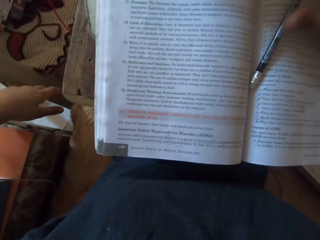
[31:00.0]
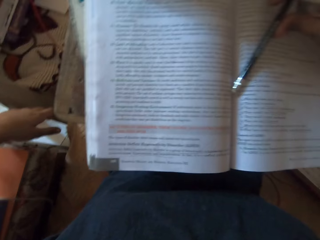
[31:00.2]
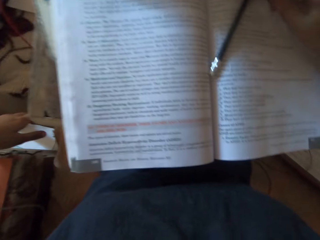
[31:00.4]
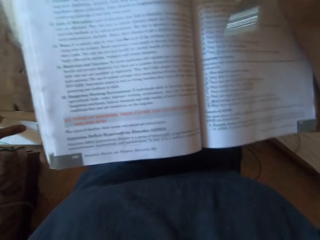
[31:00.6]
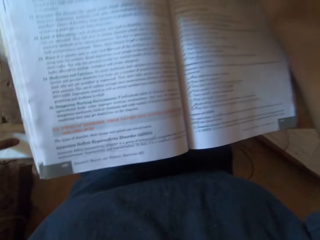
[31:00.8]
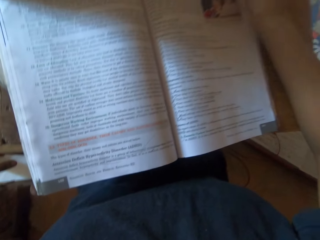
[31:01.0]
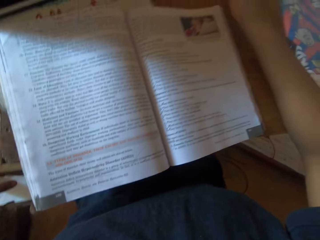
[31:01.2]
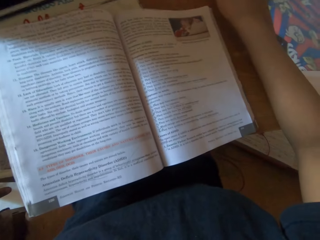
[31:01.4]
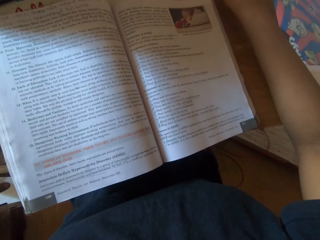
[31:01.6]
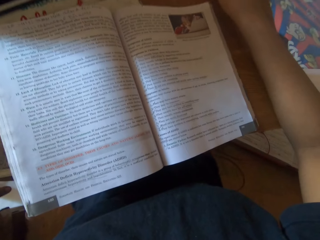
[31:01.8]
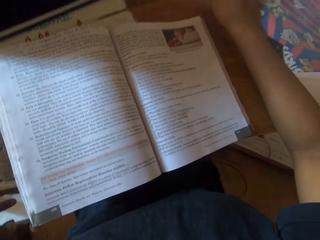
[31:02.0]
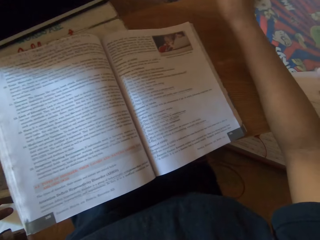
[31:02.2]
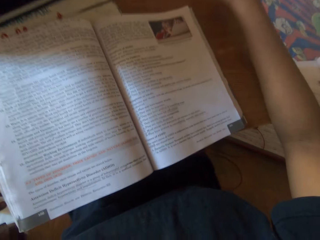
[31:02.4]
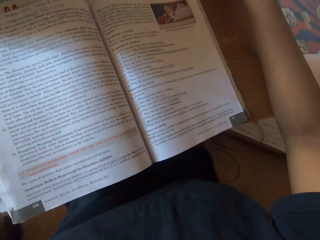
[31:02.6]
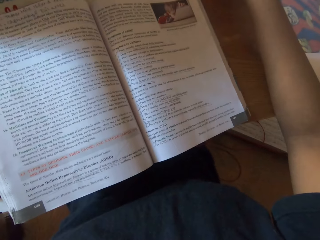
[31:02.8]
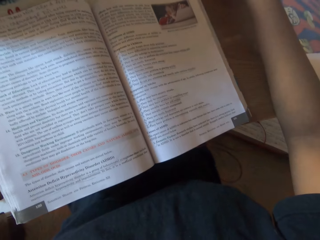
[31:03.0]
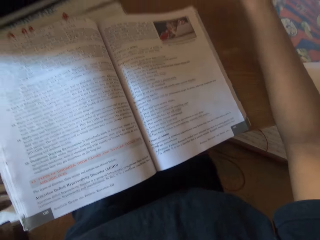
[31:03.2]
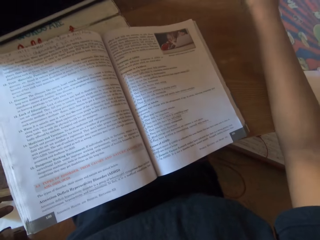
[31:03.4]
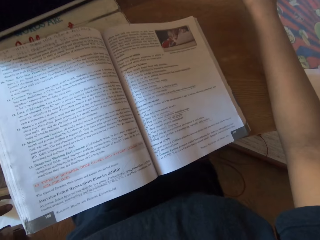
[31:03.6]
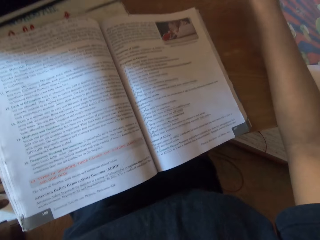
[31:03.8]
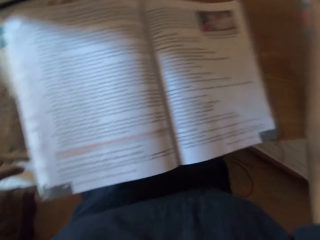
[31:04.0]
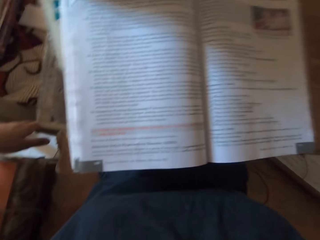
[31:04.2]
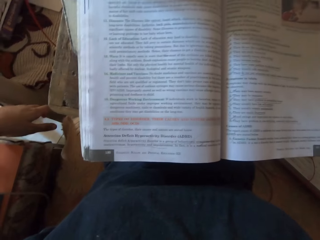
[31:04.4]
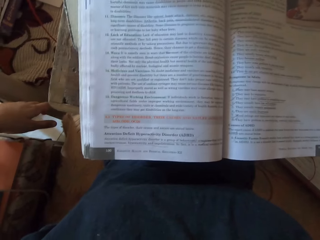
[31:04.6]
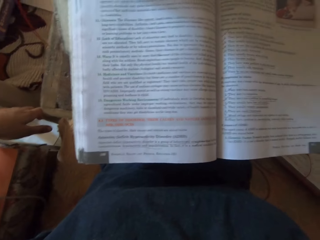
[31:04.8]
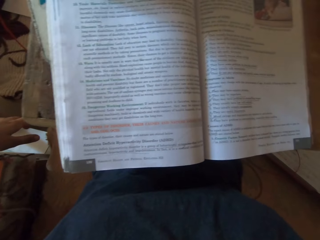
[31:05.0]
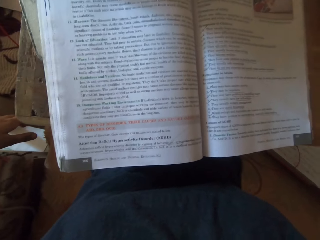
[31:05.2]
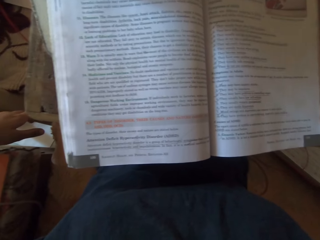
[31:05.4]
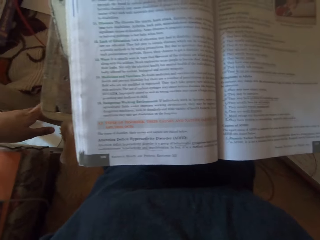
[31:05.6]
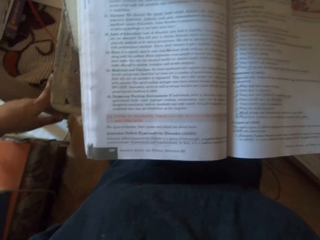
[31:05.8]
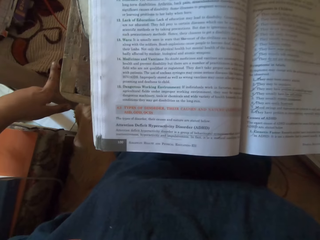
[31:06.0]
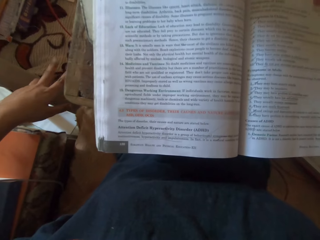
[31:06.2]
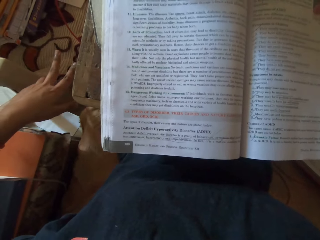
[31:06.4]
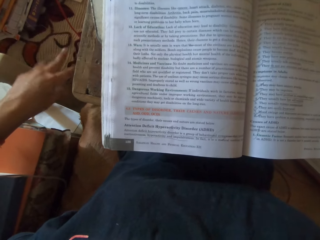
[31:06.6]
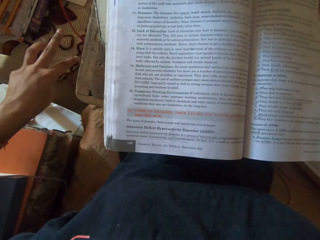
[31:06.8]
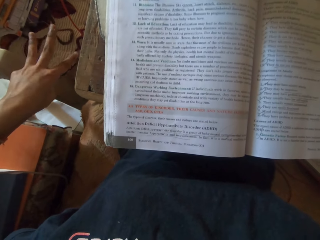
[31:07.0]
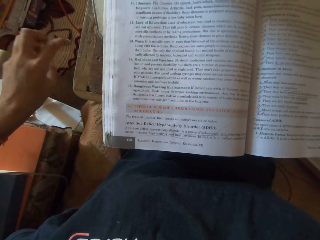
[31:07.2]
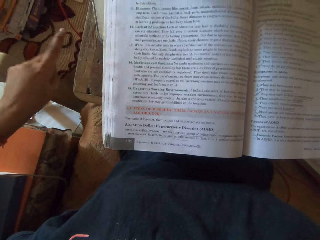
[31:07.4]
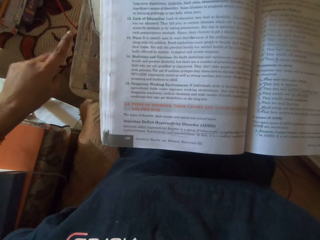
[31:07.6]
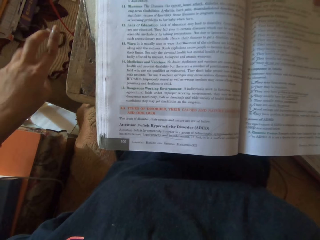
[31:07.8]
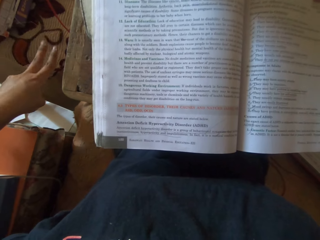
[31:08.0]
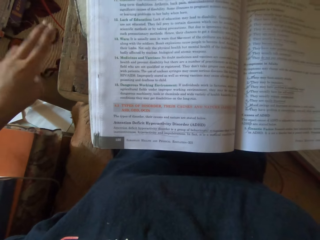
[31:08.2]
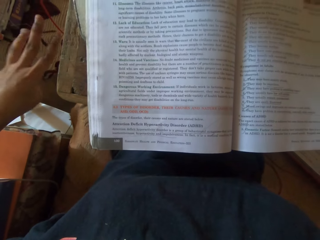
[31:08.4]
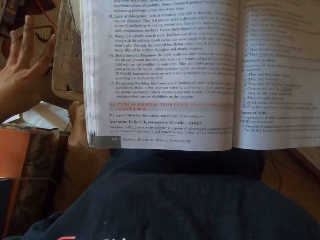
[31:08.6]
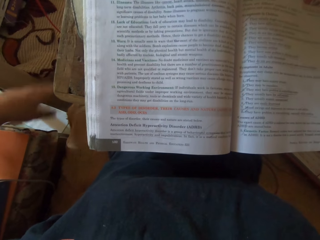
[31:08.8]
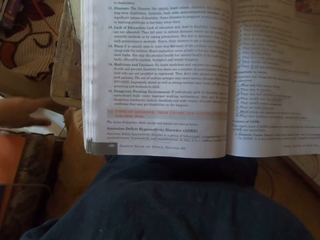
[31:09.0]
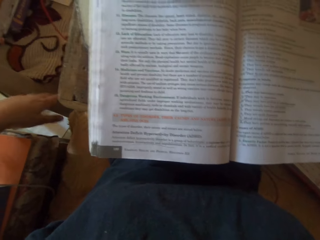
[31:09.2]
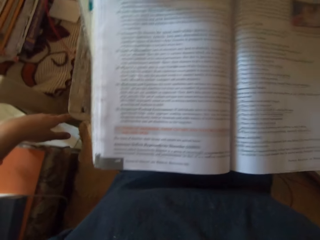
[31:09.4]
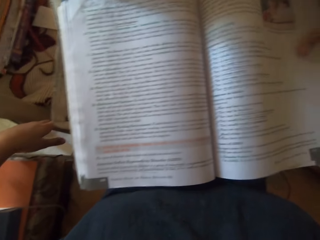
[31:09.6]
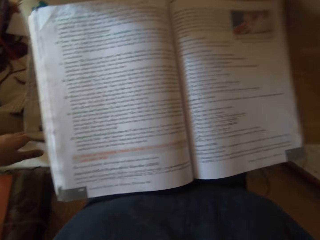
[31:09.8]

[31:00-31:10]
The camera wearer picks up the pencil from the book on the table with her right hand. She reads the book. She gesticulates with her left hand. She counts her fingers.

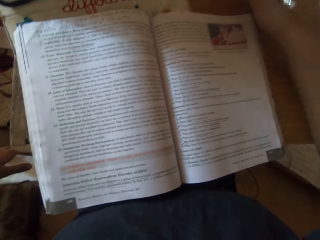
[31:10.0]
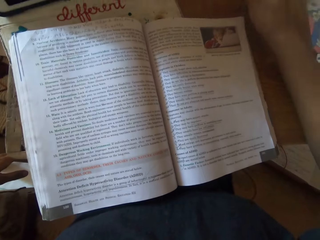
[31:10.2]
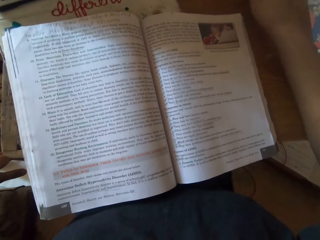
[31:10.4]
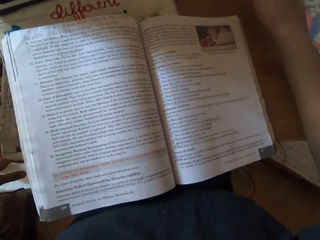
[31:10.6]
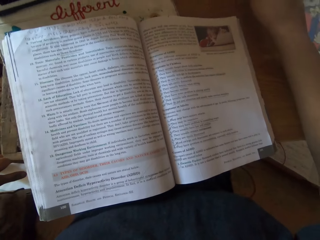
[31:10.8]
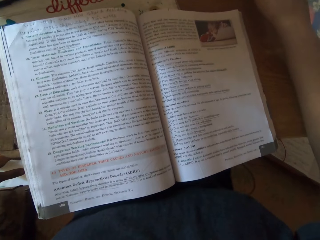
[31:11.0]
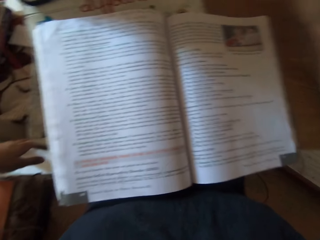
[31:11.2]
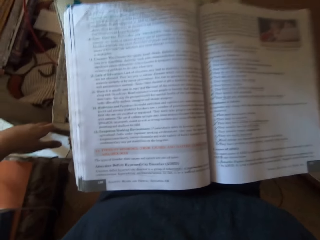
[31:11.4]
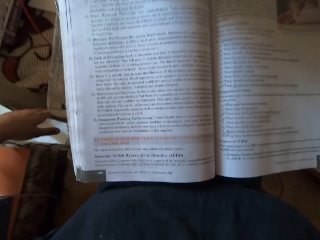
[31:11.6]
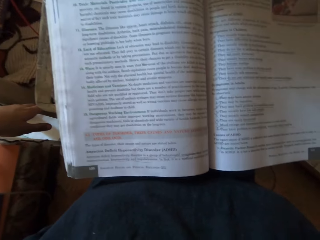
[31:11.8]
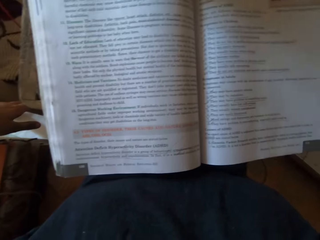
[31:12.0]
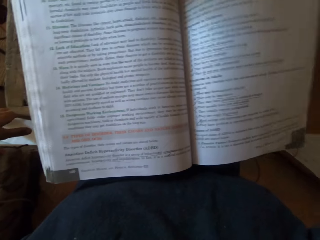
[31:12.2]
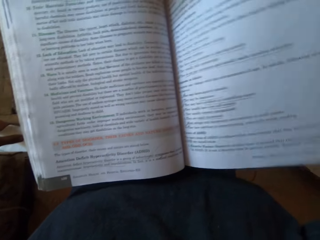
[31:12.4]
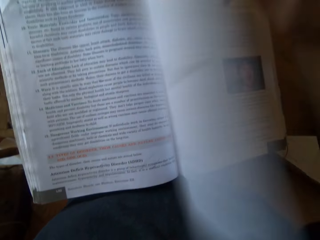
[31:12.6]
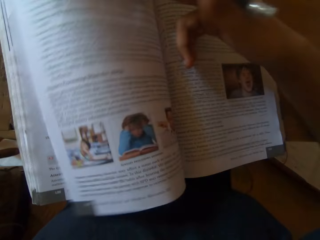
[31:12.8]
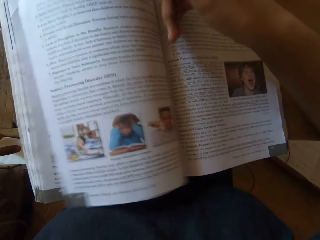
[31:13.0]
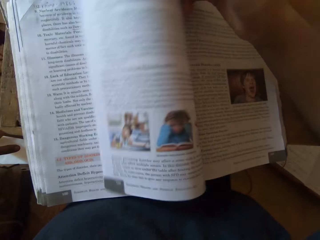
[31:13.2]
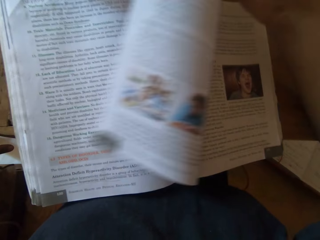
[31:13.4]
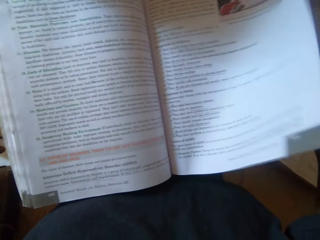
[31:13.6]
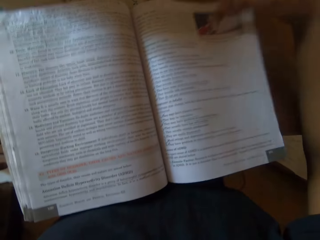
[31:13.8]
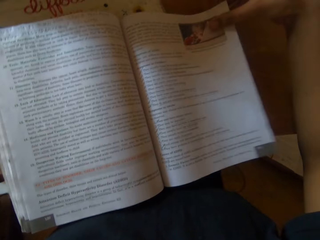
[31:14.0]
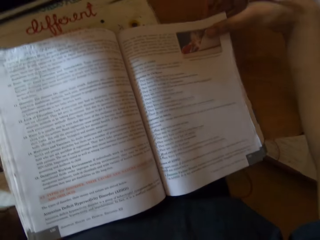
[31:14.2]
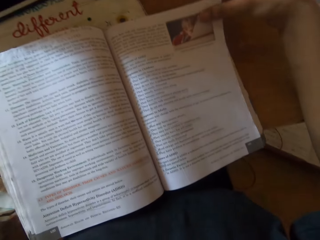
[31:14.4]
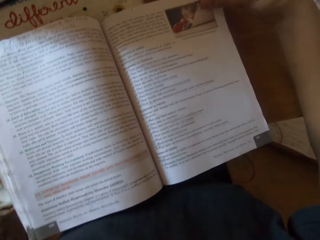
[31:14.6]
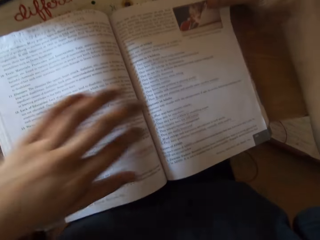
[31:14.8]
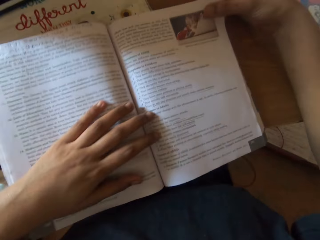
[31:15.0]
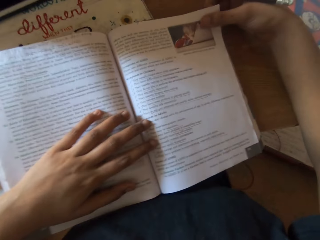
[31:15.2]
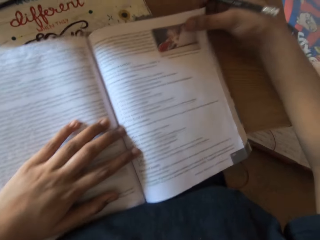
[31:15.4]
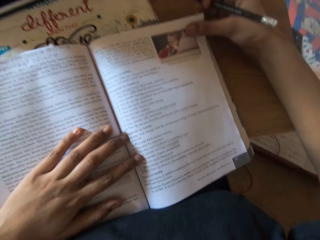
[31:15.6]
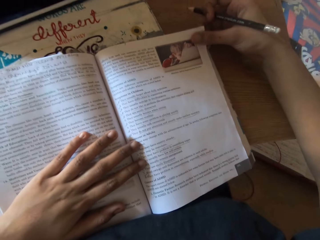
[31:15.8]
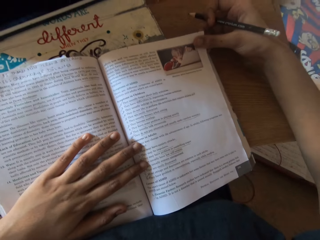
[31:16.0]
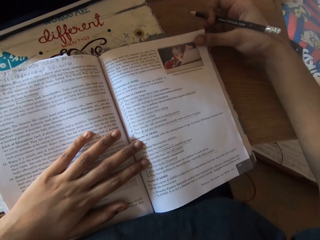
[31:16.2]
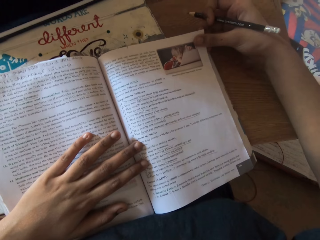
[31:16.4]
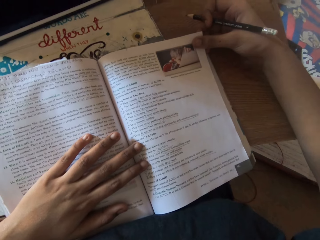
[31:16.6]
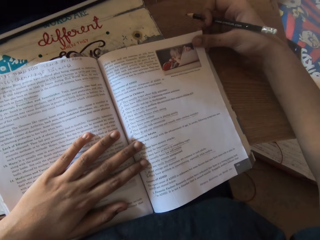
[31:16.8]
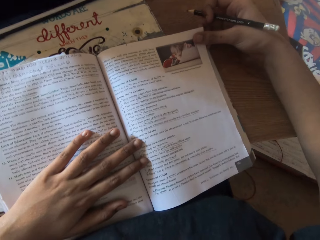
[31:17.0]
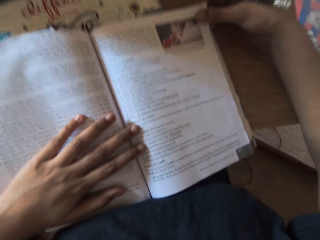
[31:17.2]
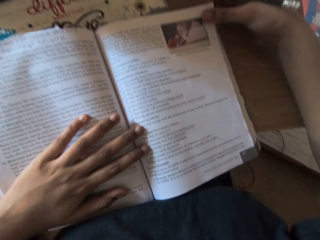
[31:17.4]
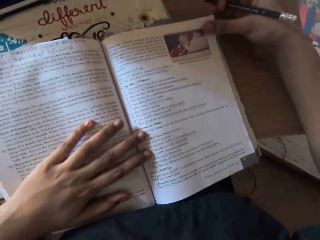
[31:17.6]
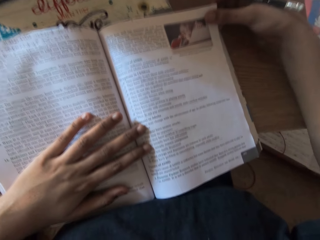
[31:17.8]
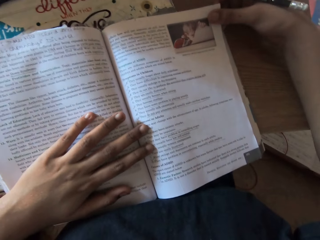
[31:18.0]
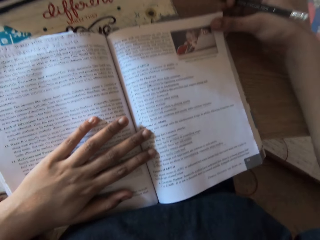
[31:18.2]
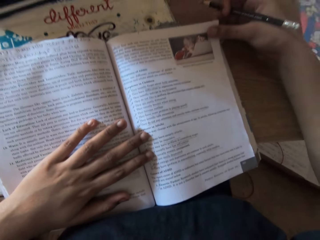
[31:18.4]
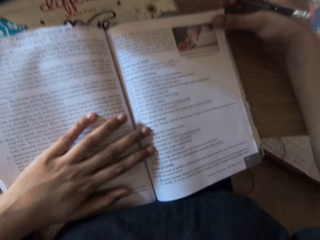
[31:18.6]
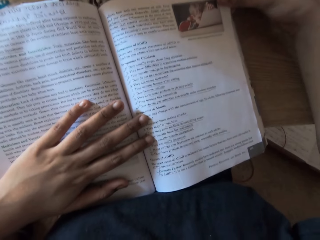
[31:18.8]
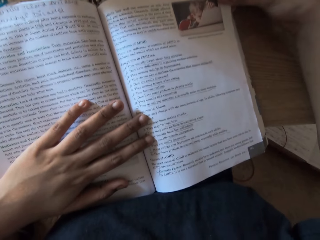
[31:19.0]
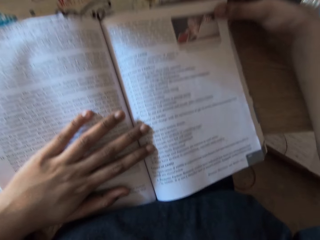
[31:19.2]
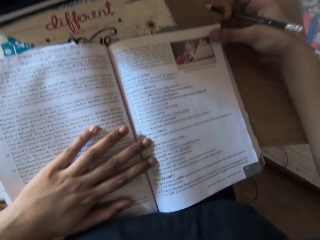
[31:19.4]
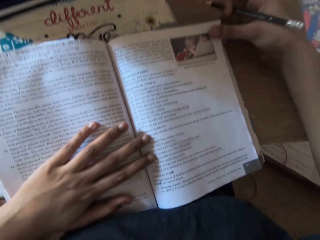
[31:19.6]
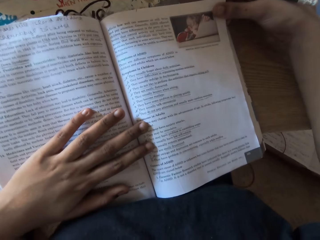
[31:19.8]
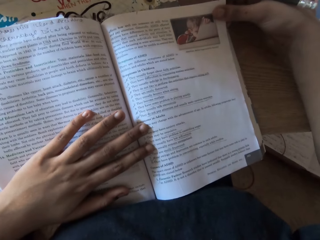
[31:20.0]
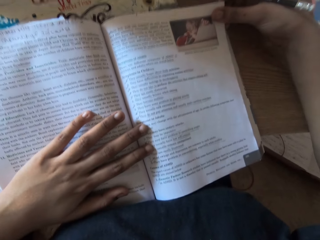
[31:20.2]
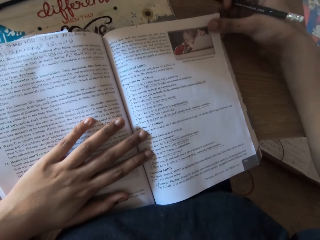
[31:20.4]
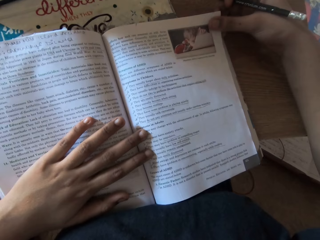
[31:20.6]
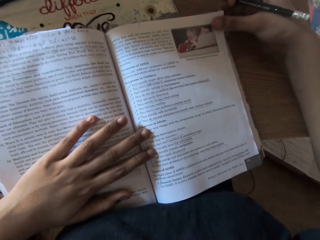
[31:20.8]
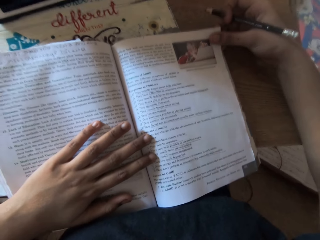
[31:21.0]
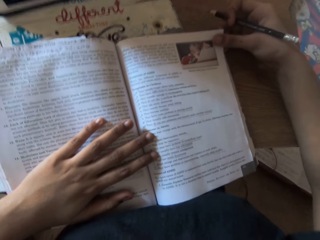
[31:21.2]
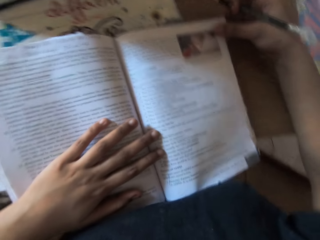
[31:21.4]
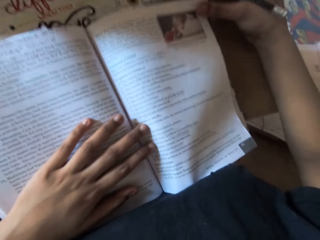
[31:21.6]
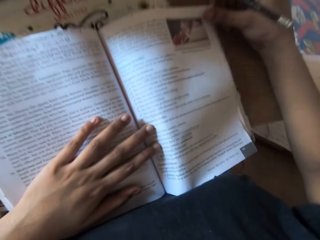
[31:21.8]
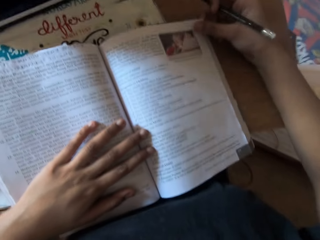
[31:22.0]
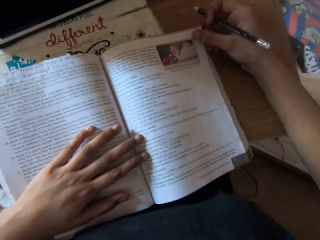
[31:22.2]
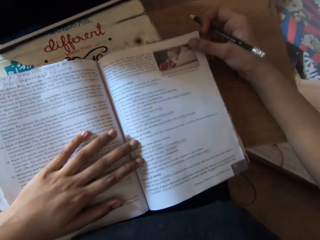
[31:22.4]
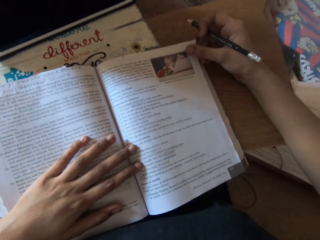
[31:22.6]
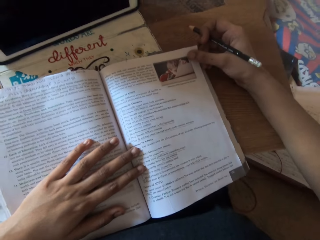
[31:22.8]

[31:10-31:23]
The camera wearer reads the book. She flips the book on the table to another page with her right hand. She places her left hand on the book on the table. She reads the book.
